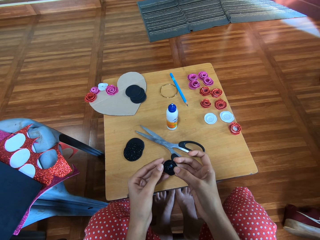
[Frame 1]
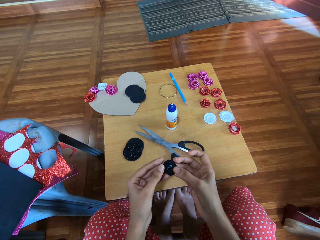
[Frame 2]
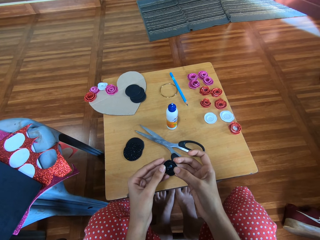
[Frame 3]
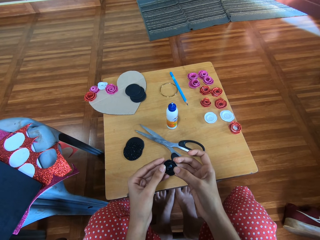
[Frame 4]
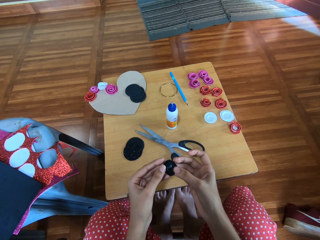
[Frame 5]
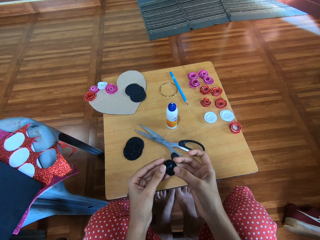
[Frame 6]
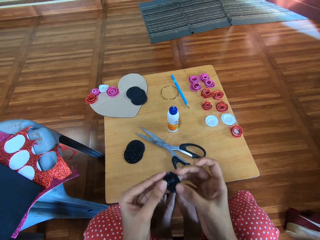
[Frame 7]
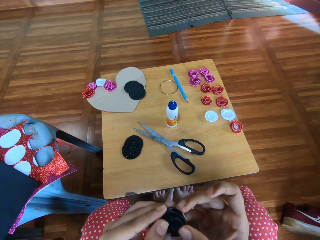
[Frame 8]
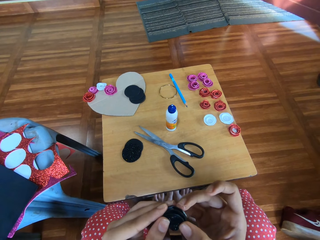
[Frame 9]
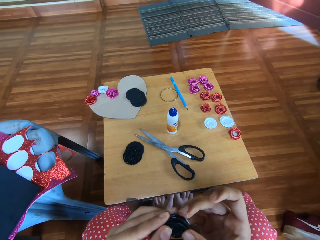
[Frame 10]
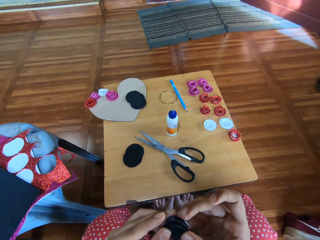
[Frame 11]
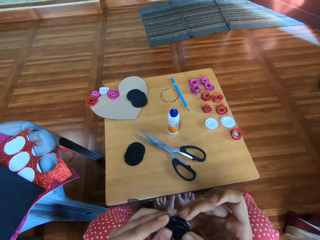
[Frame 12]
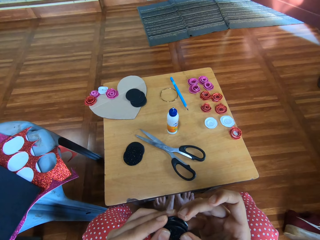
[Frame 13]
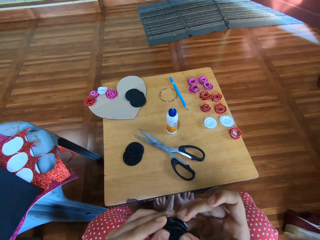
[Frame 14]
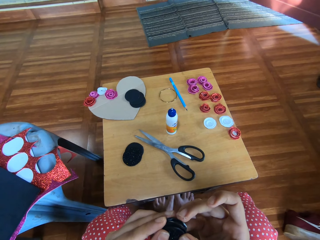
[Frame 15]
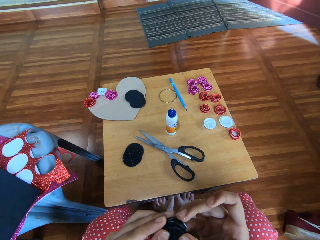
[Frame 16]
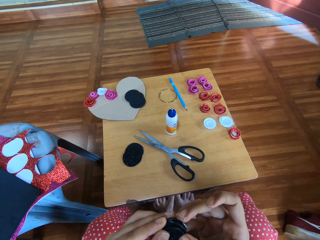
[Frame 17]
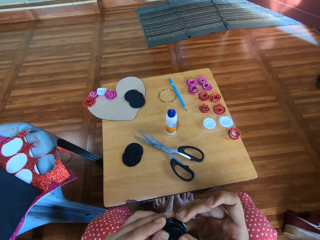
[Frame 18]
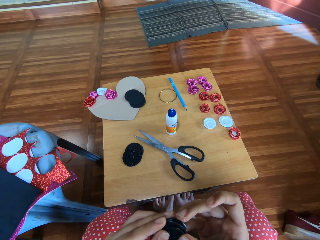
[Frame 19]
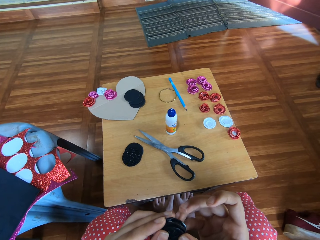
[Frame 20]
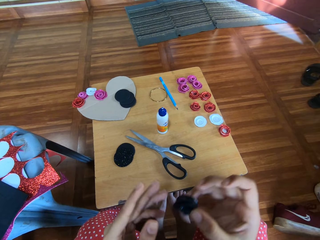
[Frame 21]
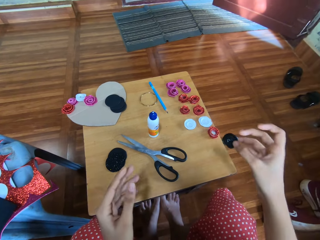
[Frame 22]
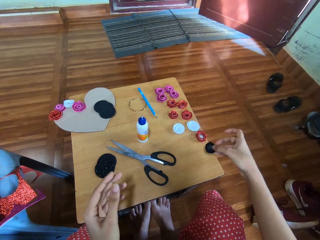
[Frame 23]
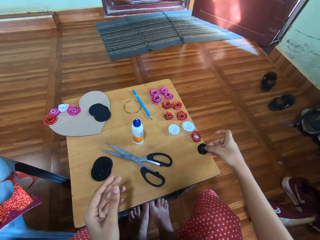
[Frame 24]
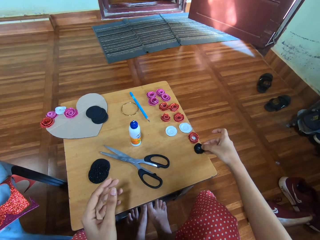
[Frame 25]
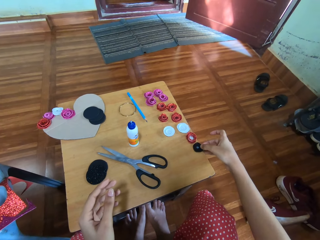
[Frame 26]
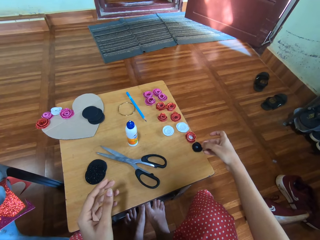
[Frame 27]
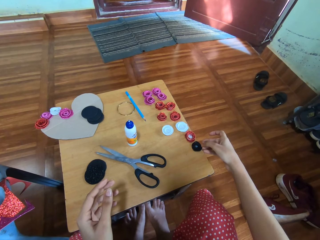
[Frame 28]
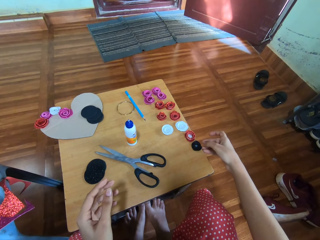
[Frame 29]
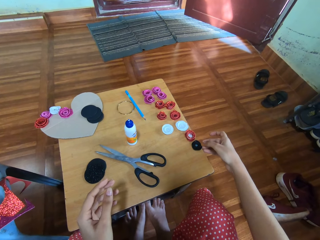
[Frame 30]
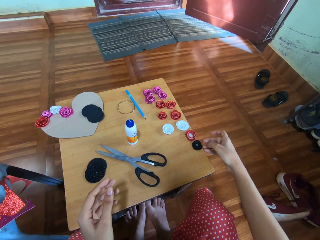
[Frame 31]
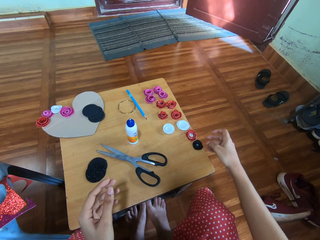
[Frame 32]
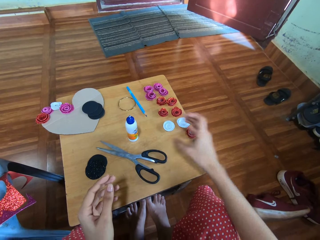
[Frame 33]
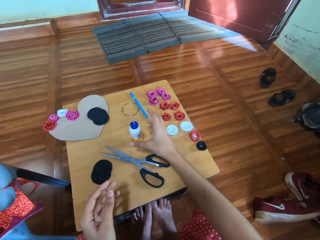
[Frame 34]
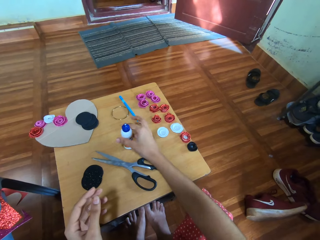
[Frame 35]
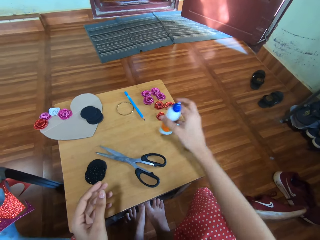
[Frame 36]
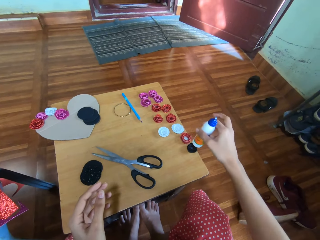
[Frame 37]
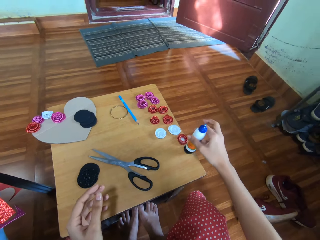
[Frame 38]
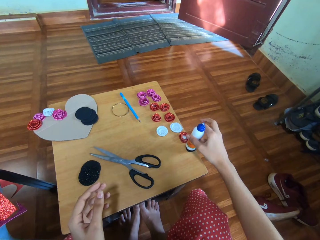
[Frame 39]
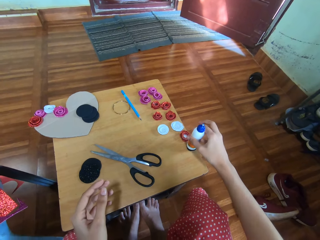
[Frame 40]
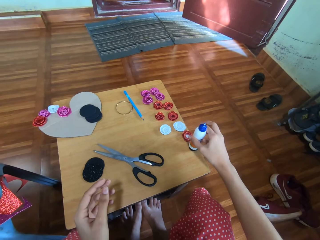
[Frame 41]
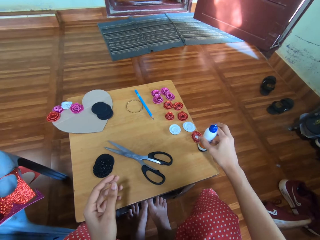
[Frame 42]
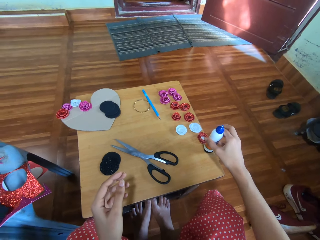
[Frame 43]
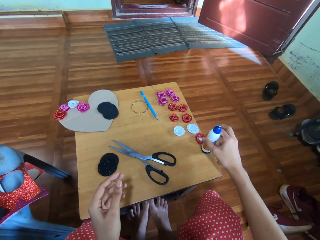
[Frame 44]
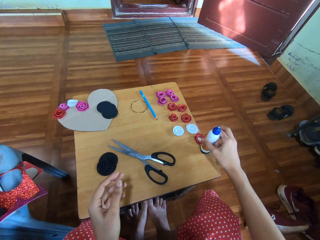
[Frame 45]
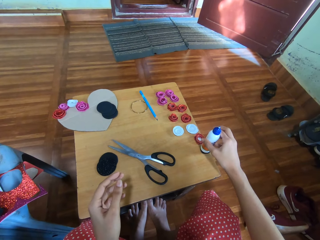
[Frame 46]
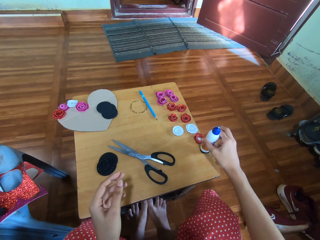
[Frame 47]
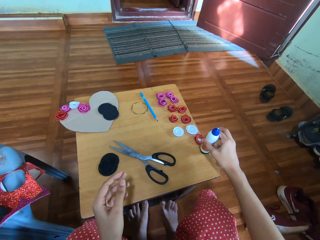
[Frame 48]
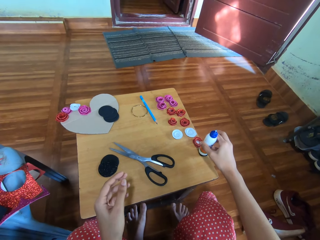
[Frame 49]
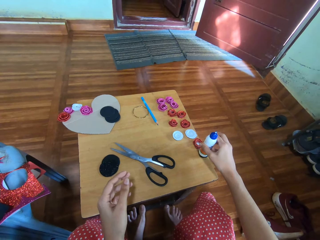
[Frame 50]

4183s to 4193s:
The camera wearer lifts the black craft. They place the black craft or black material on a table. They pick up a plastic bottle. They place glue on top of the black craft. They press the black material with the bottle.

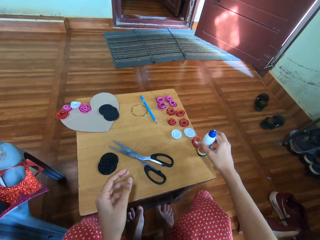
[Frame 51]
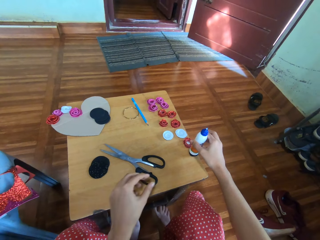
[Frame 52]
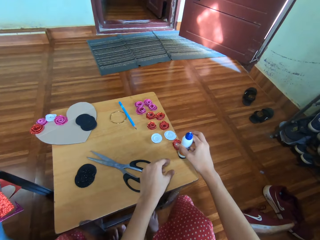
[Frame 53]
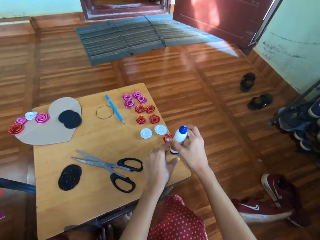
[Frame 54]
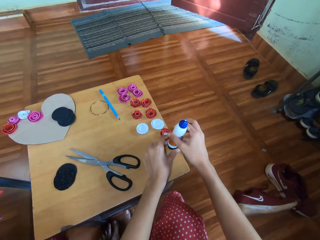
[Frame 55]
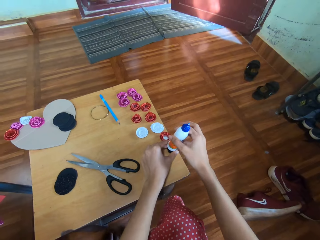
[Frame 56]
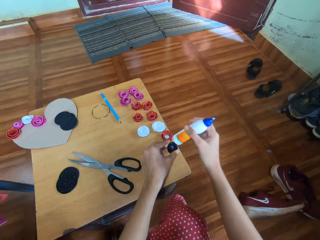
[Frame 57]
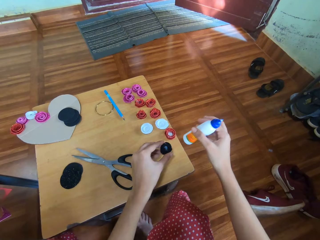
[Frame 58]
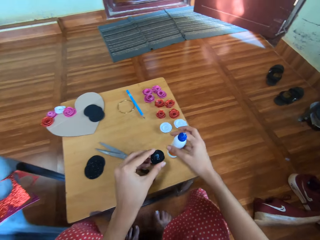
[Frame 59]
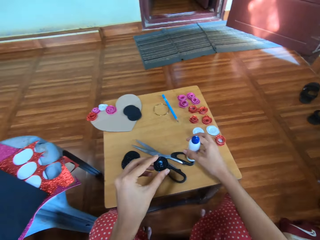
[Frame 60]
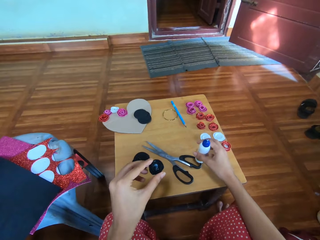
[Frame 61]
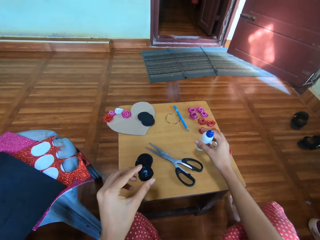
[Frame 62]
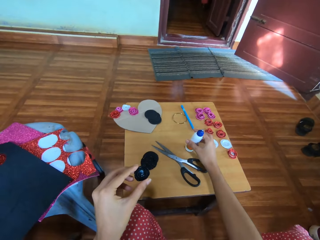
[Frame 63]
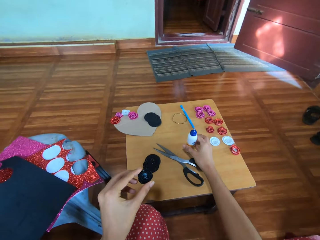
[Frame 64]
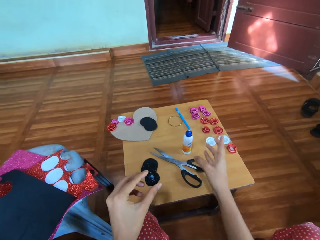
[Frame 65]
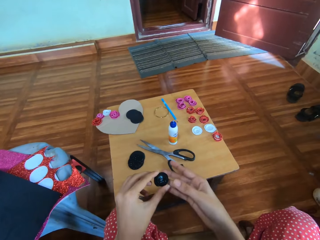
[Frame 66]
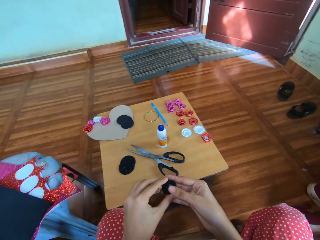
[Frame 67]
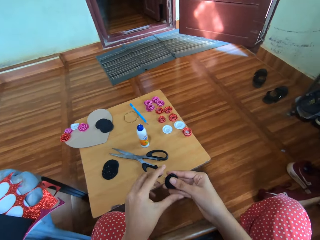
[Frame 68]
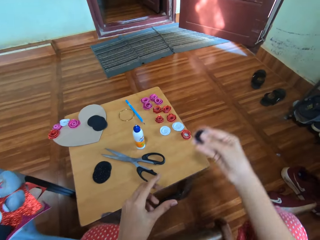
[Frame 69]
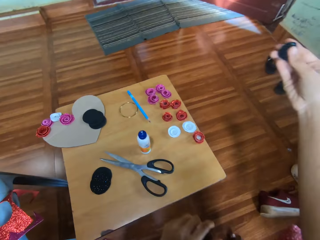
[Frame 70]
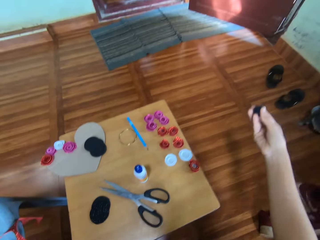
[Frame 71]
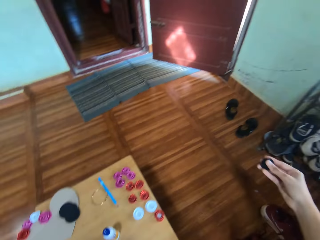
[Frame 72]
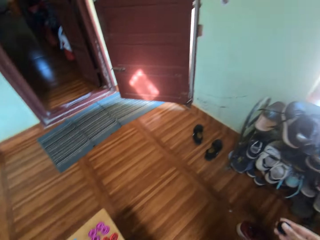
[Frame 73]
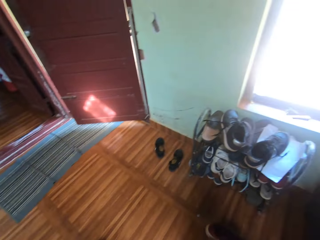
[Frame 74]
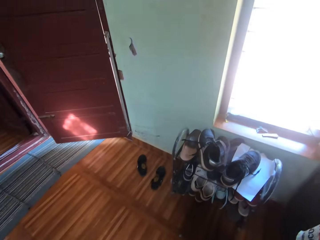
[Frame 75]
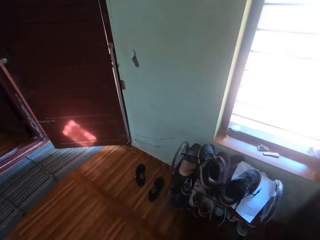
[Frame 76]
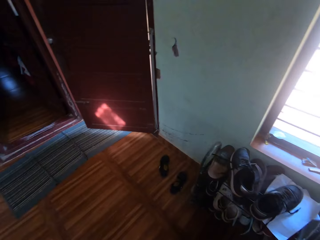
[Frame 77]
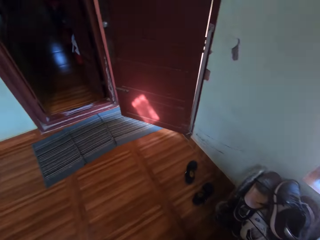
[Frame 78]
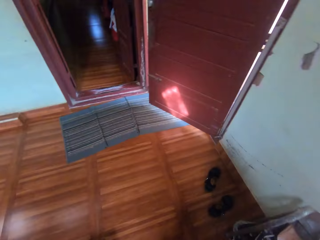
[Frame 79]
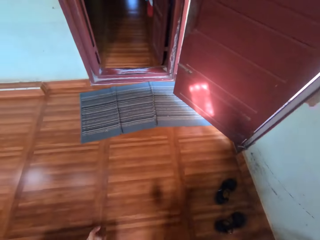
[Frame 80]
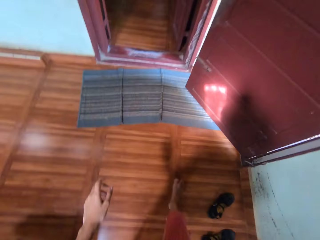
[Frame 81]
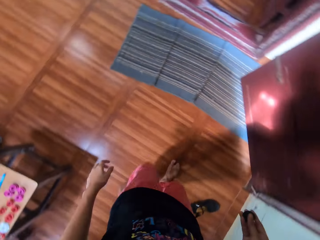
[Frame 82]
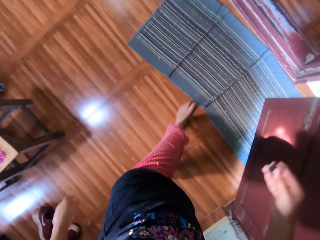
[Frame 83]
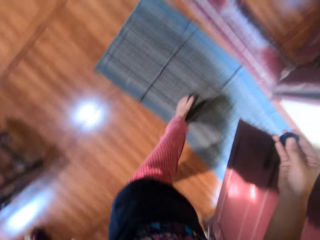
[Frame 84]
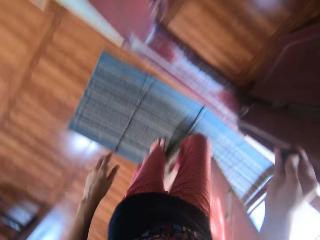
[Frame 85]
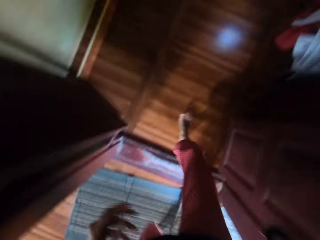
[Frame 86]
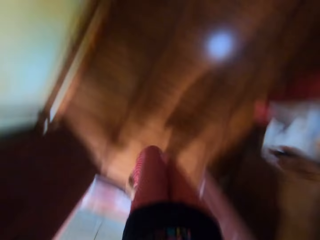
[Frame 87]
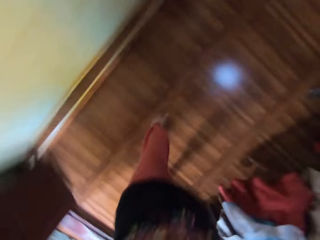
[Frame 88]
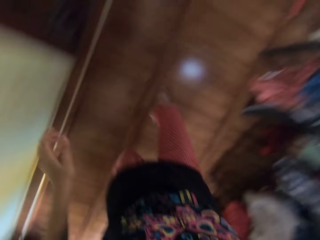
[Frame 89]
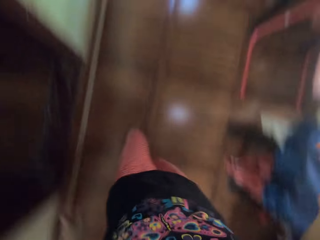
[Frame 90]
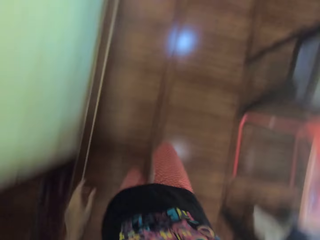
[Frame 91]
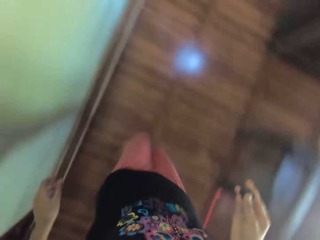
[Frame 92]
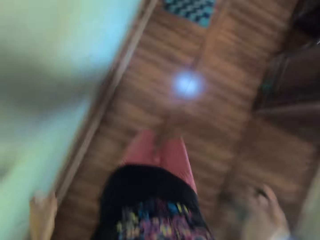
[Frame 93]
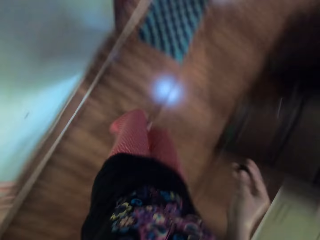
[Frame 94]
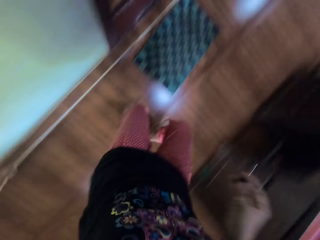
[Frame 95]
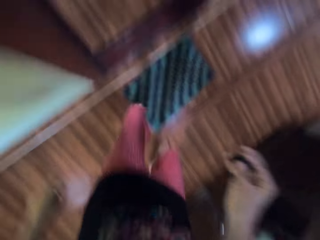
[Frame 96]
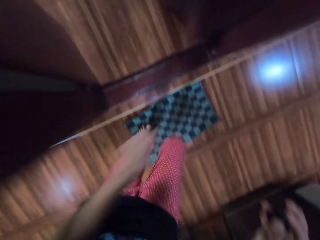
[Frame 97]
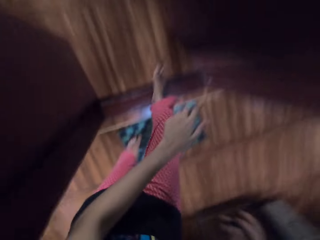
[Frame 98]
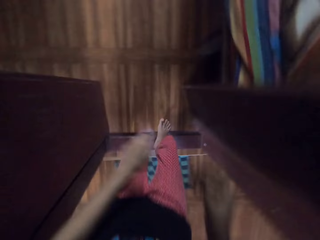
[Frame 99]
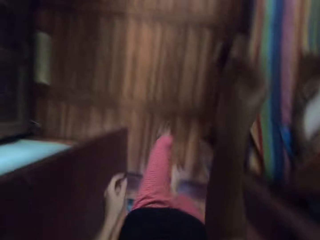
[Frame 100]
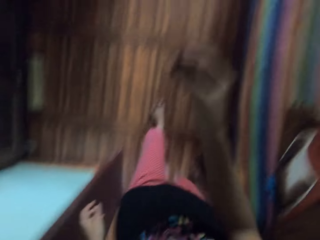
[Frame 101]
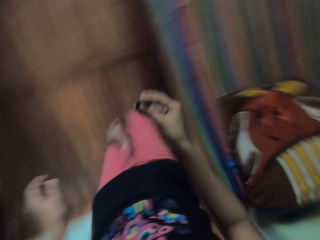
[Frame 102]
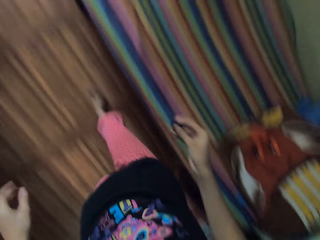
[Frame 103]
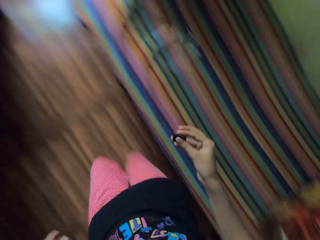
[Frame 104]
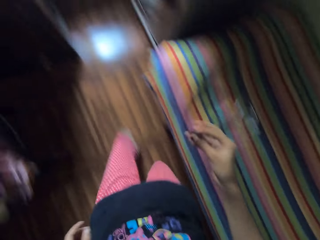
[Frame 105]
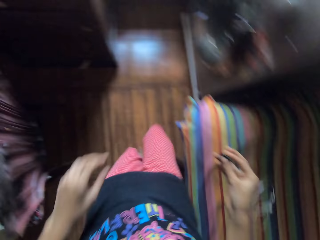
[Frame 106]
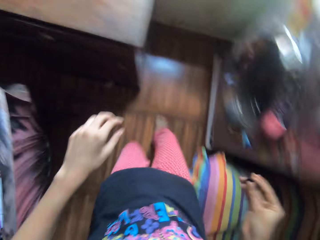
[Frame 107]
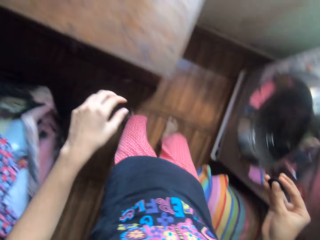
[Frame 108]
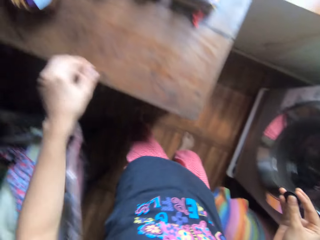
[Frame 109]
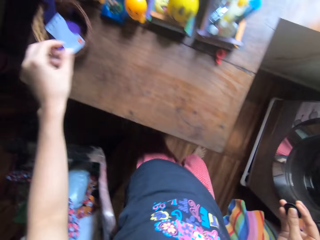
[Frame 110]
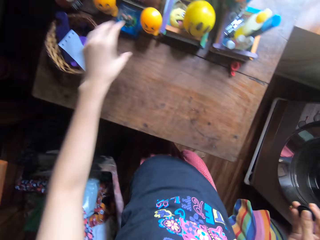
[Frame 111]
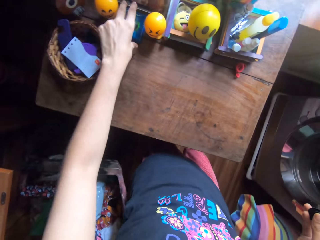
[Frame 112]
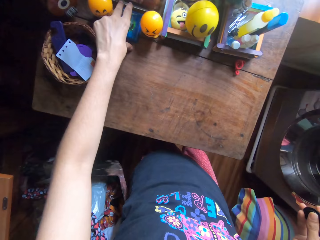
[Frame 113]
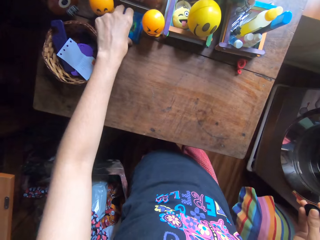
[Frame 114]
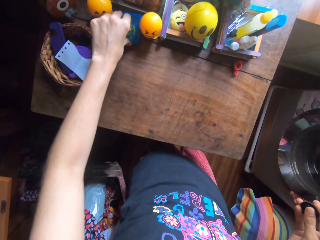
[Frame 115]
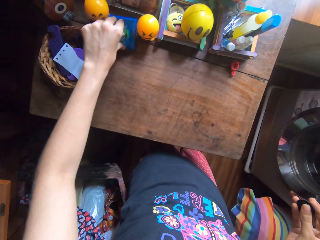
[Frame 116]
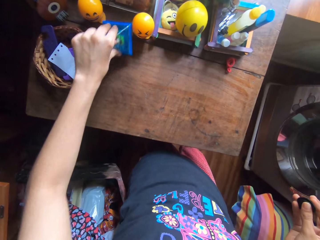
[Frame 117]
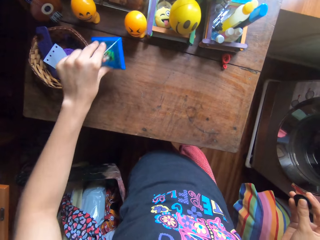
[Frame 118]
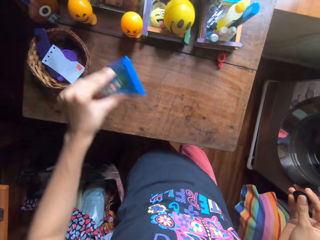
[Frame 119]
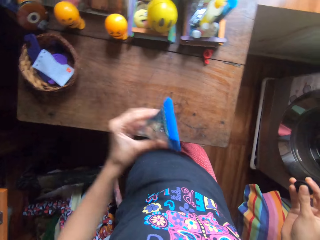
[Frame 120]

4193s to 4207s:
The camera wearer picks up the black craft. They drop the plastic bottle. They lift the black craft and walk around the house. They pick up a blue toy from a table.
